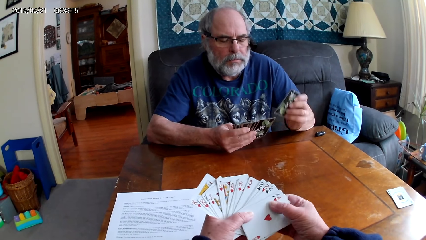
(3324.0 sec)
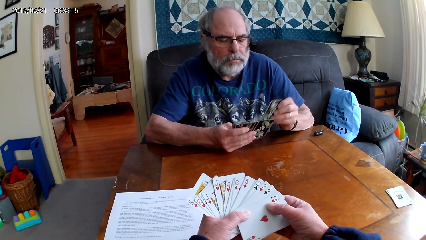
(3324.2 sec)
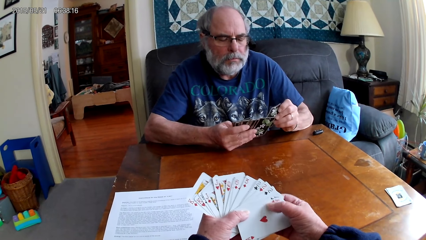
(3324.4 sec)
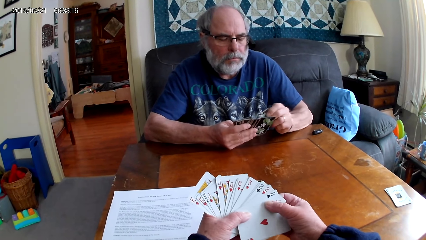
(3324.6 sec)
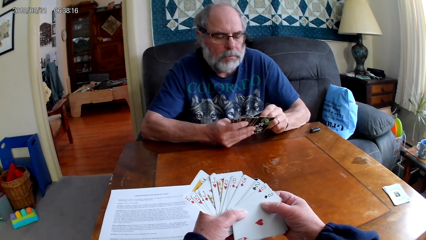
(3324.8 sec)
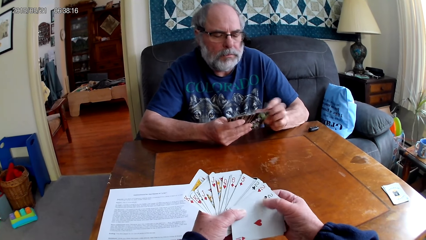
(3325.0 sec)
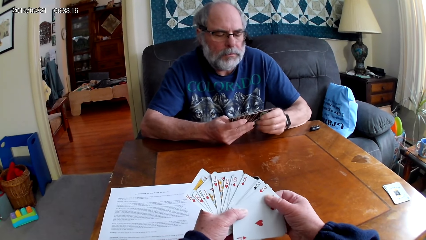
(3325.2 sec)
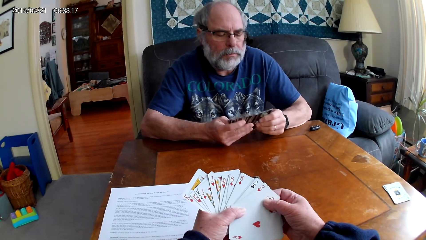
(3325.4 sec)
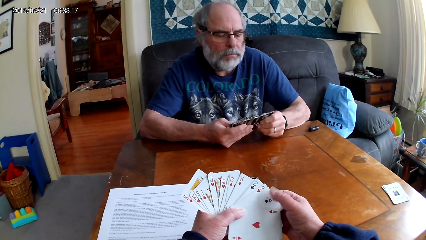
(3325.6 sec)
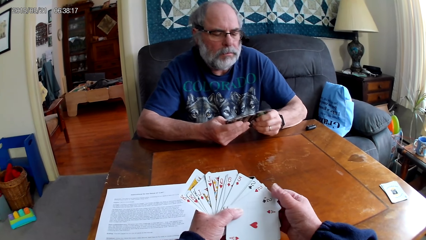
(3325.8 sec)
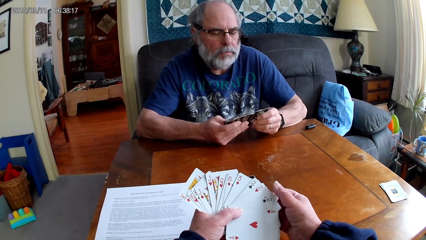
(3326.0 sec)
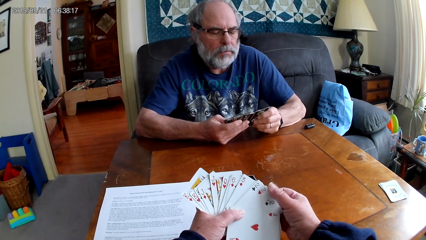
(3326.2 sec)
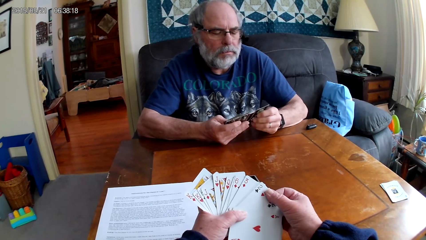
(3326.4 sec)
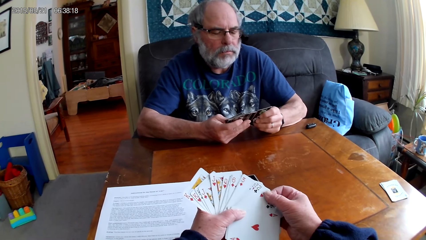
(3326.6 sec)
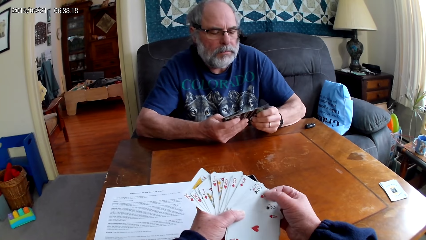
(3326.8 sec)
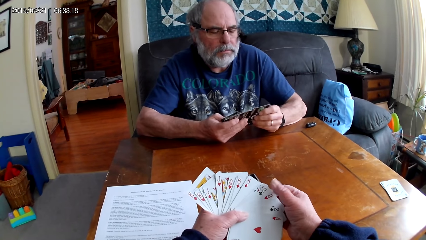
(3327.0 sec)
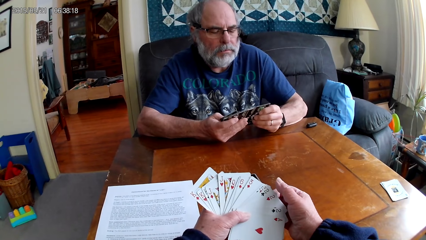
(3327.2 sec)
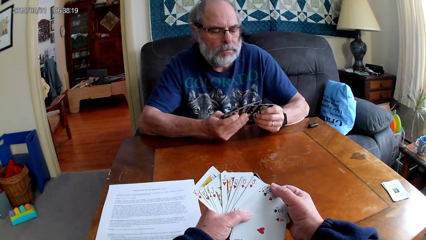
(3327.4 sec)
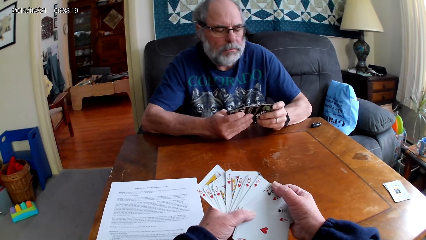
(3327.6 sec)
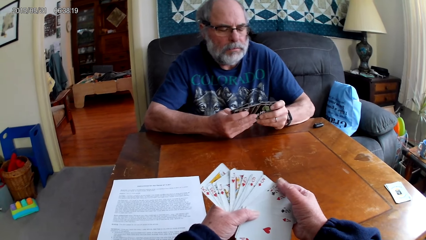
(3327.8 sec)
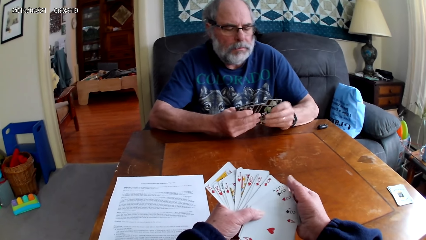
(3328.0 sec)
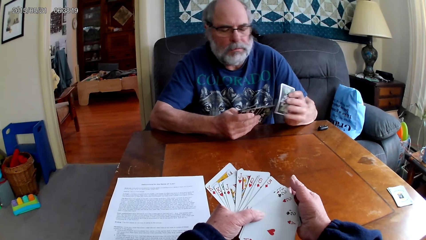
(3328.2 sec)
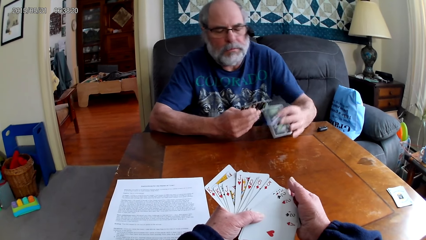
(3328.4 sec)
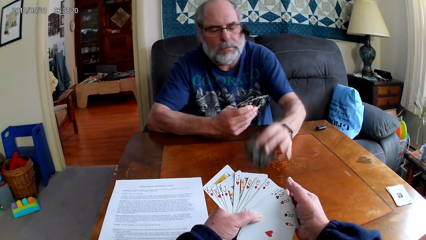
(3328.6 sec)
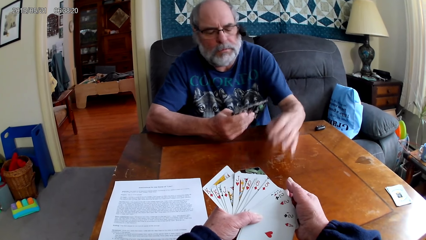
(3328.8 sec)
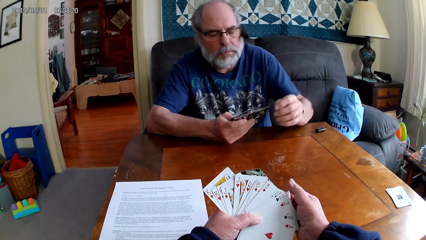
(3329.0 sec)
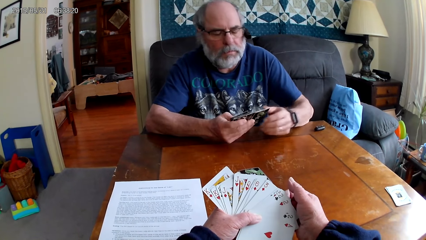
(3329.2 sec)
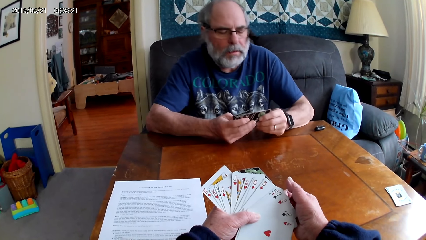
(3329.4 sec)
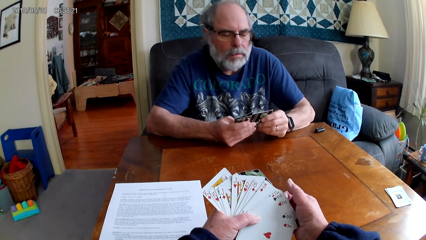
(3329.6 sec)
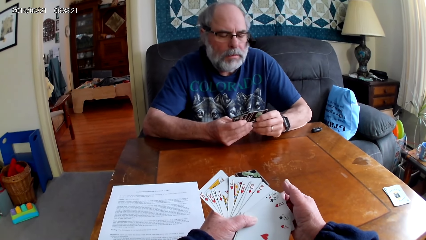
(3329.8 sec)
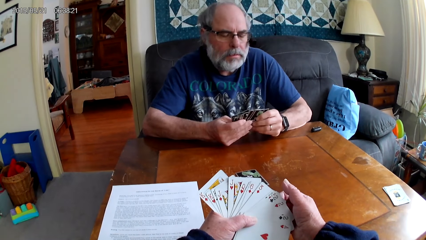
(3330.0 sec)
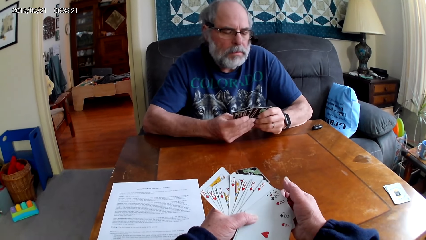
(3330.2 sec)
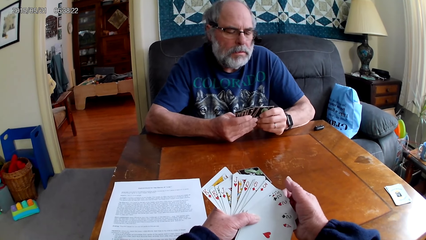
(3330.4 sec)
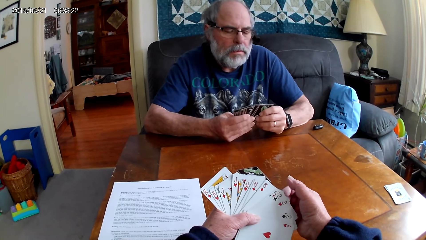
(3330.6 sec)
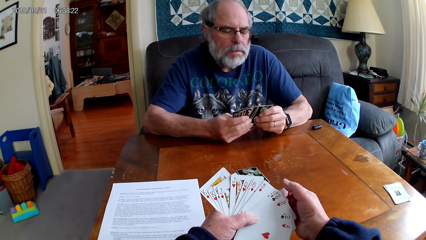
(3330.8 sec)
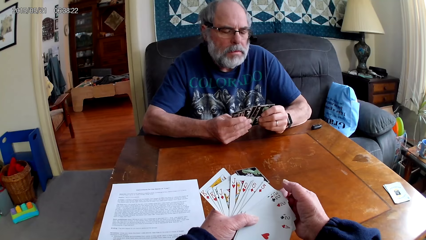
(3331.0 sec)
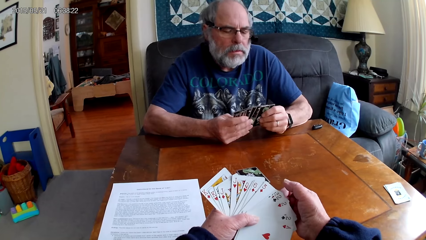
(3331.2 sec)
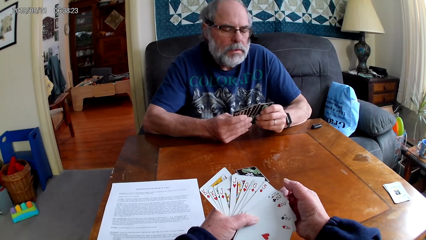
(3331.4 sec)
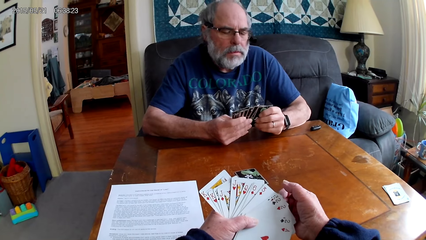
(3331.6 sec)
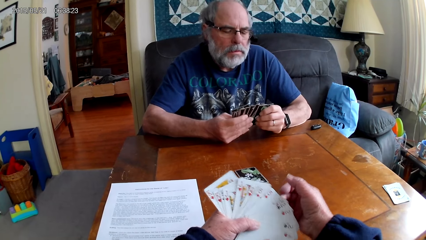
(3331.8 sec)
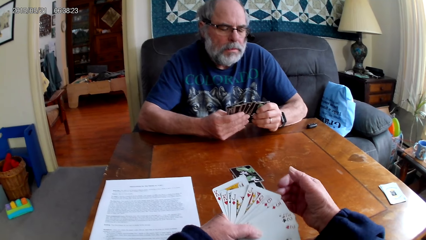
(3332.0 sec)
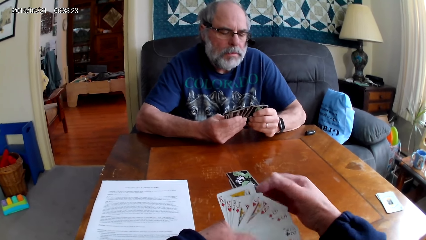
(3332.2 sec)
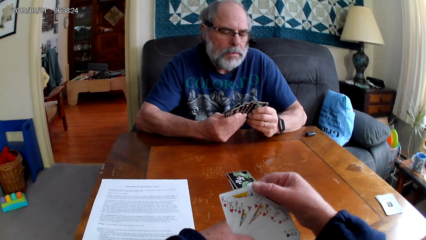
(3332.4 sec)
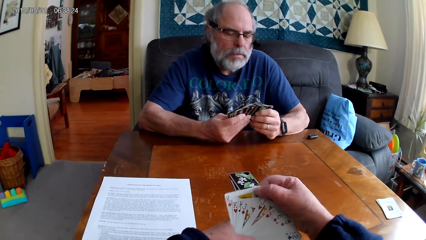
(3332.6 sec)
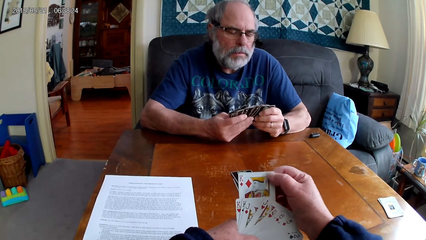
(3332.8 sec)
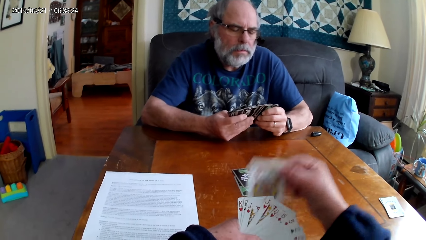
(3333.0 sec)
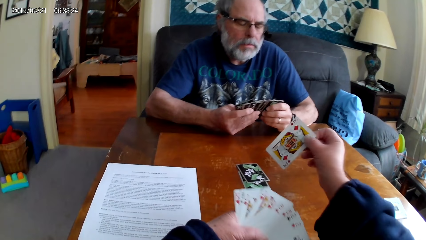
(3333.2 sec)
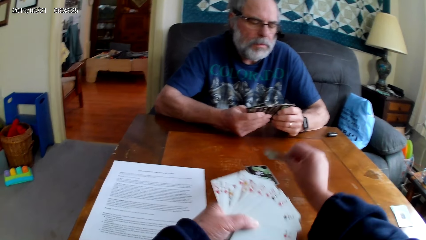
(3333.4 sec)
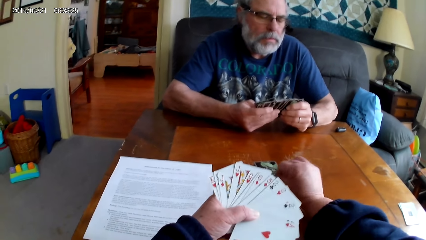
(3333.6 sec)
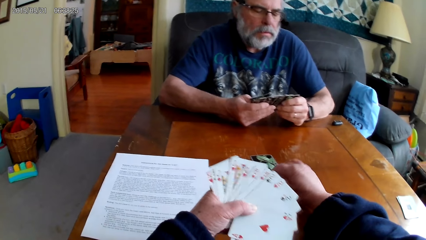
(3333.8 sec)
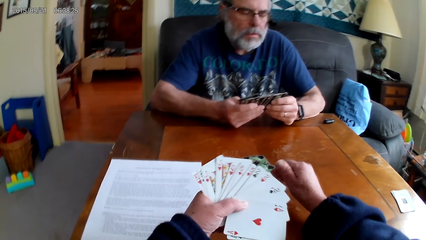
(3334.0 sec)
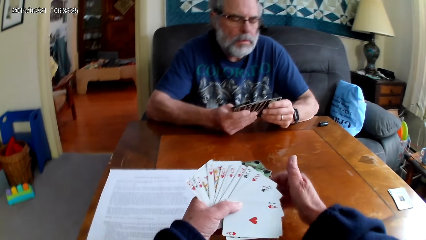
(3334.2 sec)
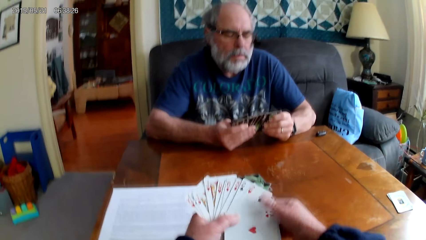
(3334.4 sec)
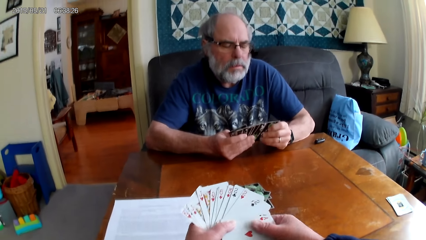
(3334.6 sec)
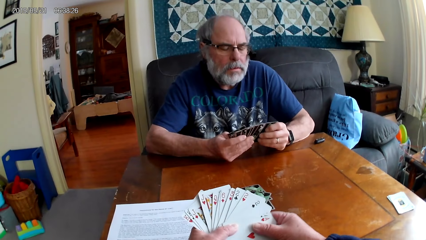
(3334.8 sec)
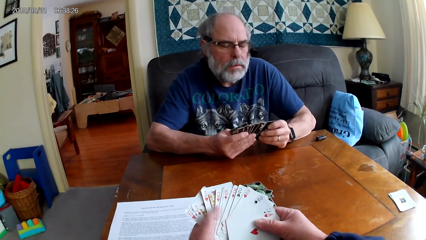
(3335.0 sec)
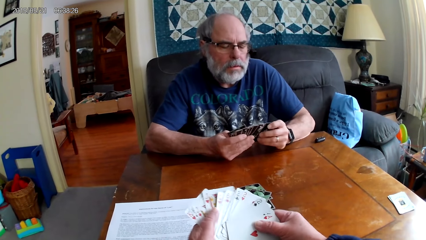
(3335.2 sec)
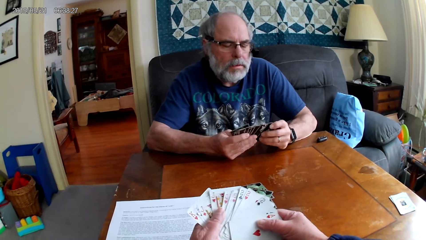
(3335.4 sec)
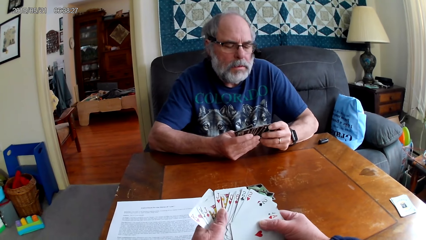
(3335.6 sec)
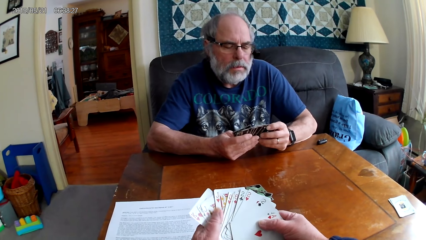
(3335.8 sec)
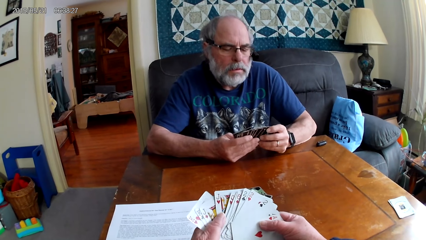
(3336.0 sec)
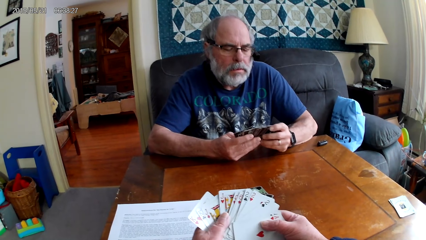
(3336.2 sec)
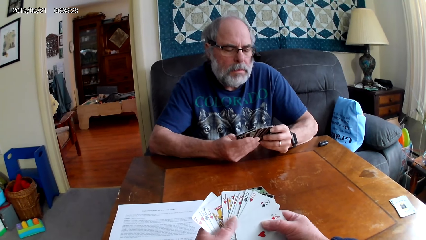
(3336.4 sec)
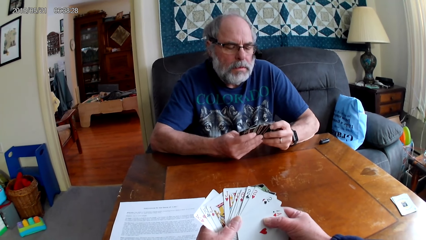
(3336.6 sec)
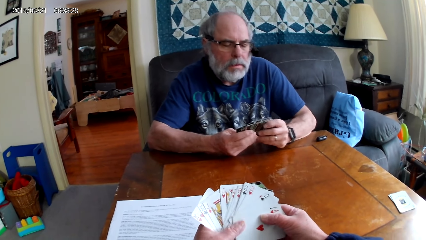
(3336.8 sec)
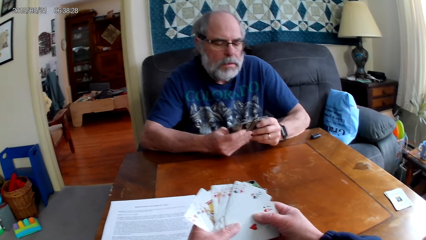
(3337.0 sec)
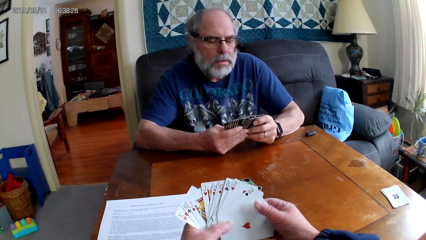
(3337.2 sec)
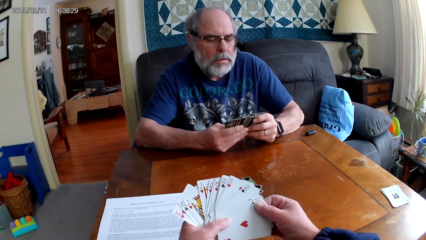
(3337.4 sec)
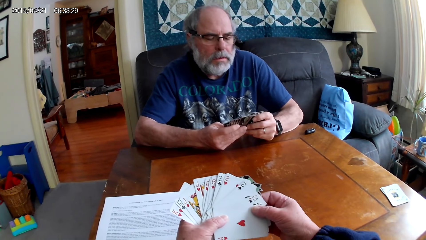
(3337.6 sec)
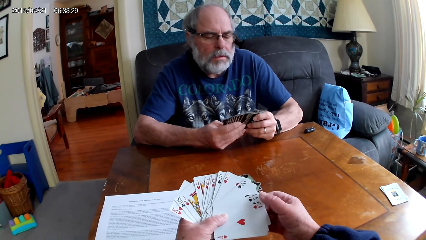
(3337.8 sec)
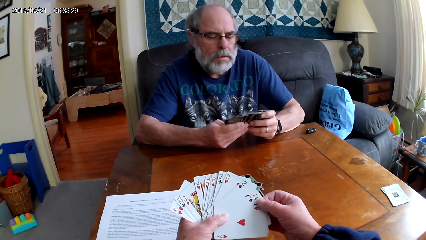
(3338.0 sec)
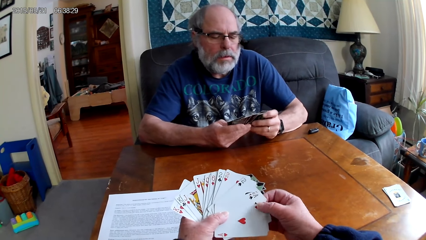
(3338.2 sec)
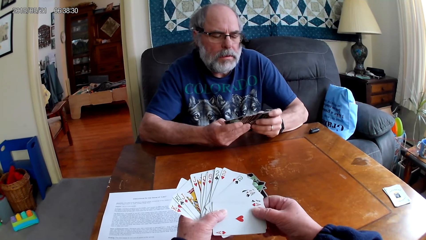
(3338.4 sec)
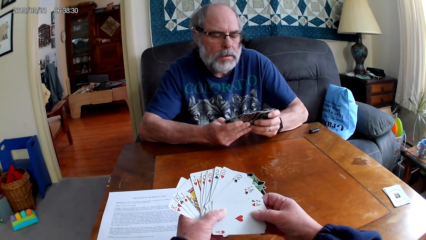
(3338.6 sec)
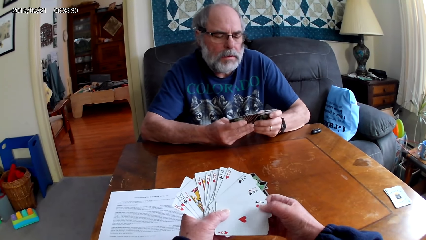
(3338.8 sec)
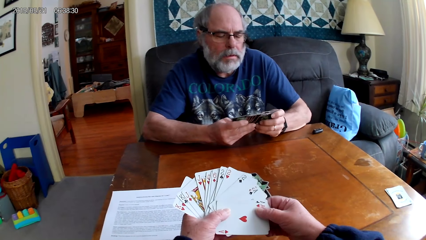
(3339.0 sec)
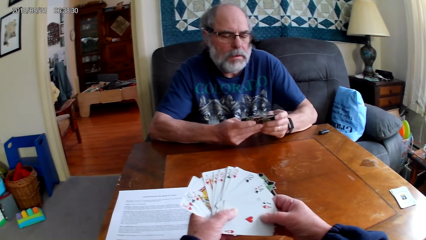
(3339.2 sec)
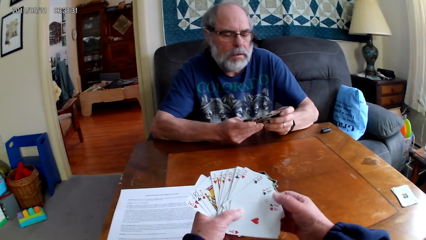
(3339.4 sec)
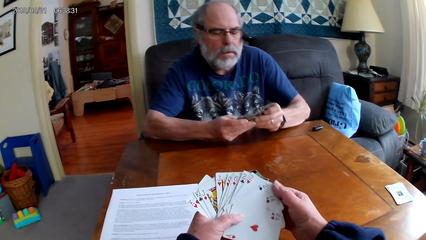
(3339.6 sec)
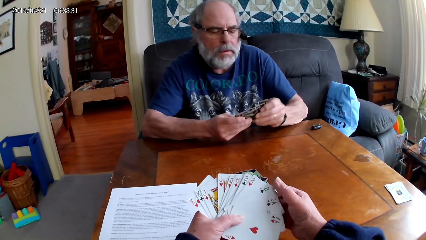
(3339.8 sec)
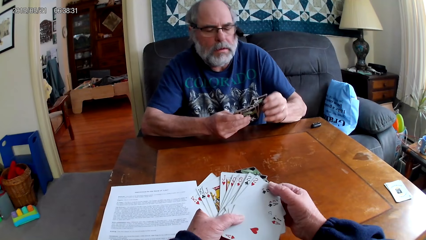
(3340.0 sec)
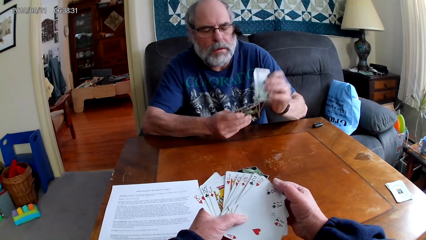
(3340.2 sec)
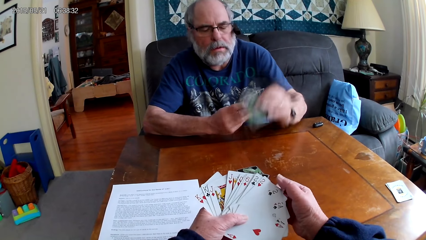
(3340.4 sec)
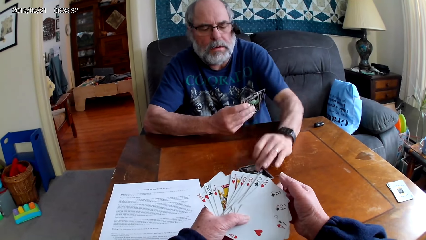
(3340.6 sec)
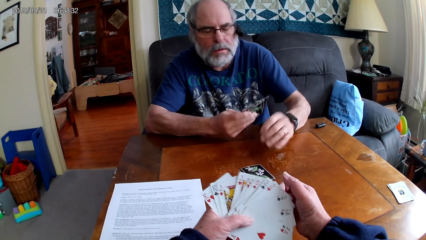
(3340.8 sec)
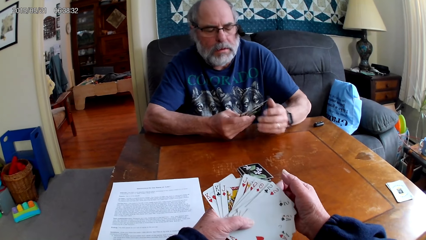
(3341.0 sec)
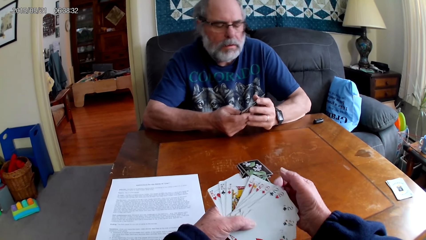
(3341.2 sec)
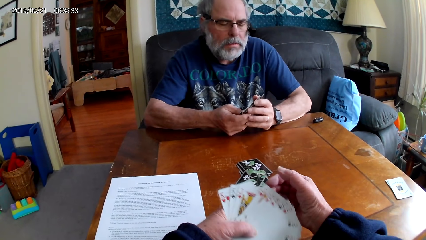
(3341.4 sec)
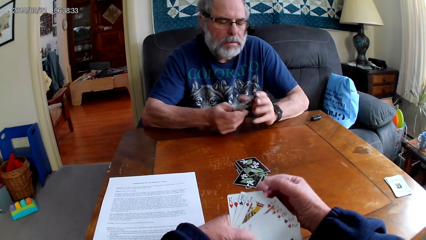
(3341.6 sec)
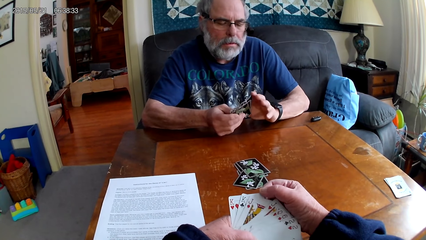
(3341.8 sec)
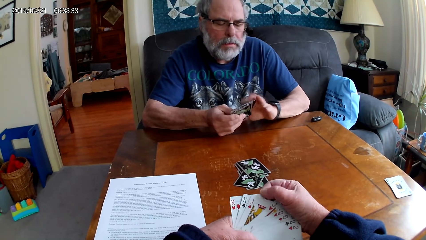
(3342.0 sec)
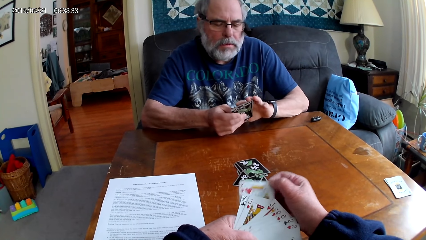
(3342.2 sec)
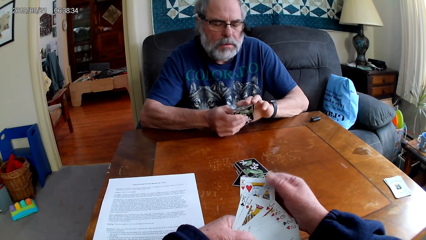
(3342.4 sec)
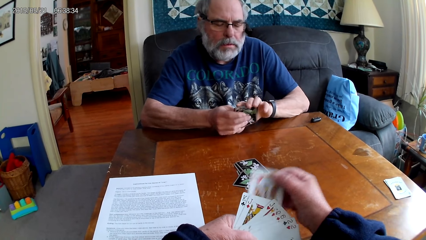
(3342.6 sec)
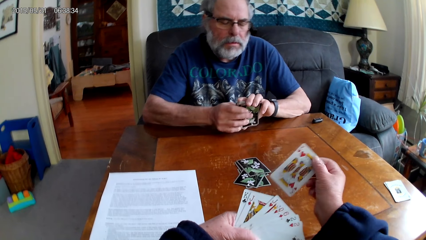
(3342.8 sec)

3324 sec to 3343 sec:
A man inserts cards in other cards and spreads the cards. The man puts the playing card on the table. The man holds the playing cards with his hands. The camera wearer holds the playing cards with her hands. The man spreads the cards. The camera wearer puts the playing card on the table. The man holds the playing cards with his hands. The camera wearer holds the playing cards with her hands. She spreads the cards. The man puts the playing card on the table. The camera wearer holds the playing cards with her hands.
